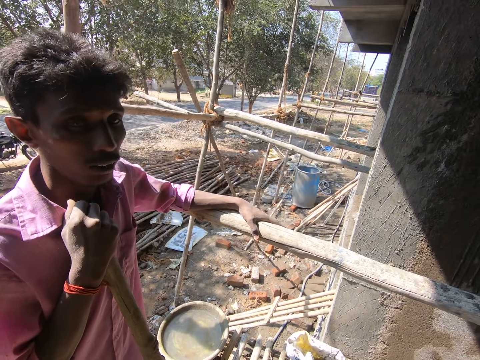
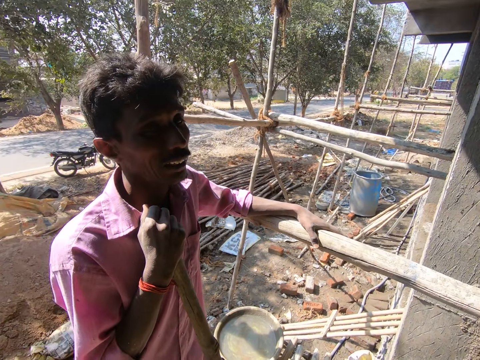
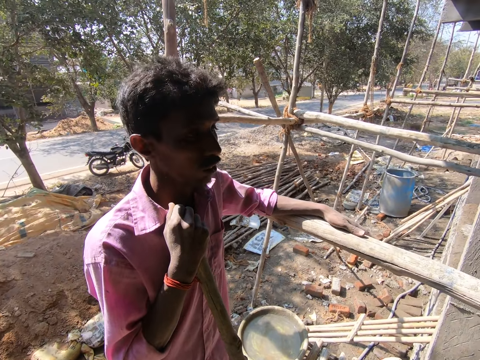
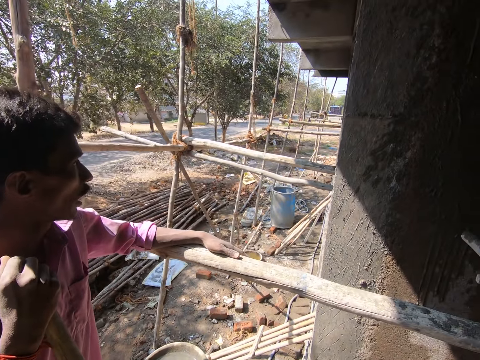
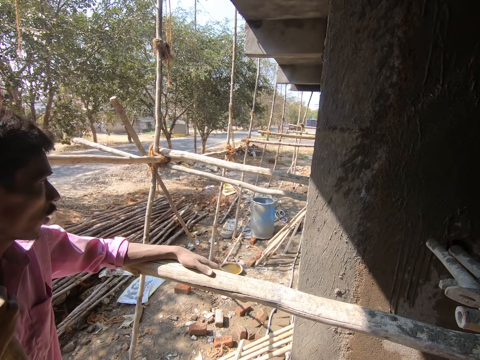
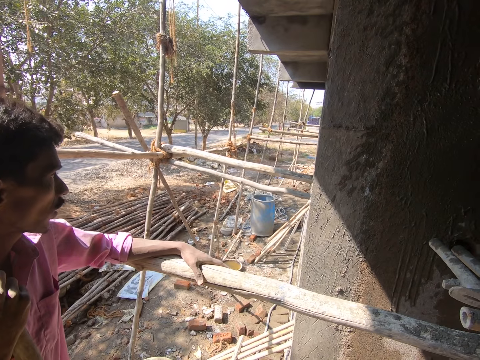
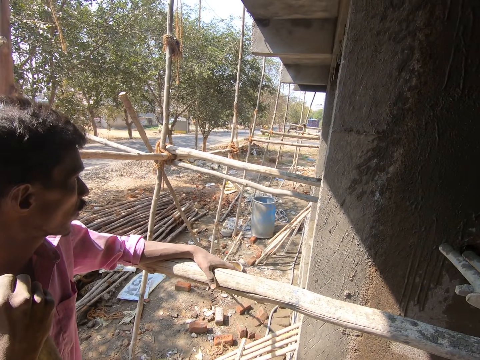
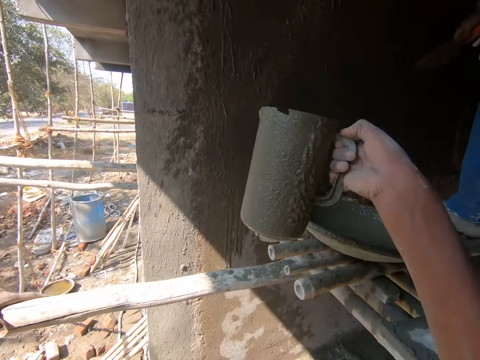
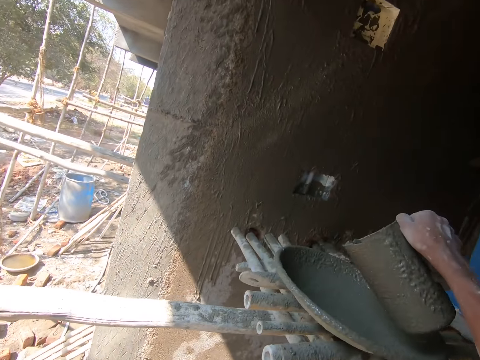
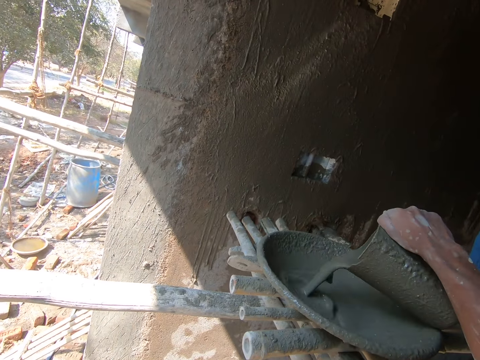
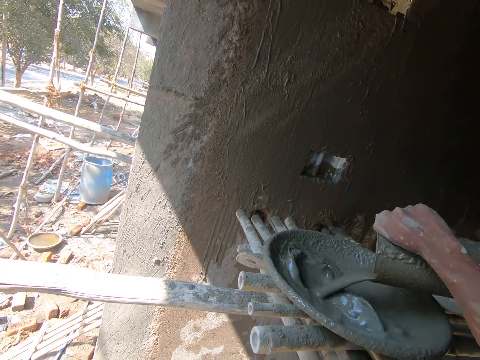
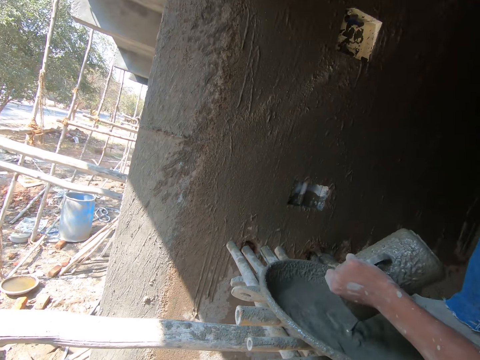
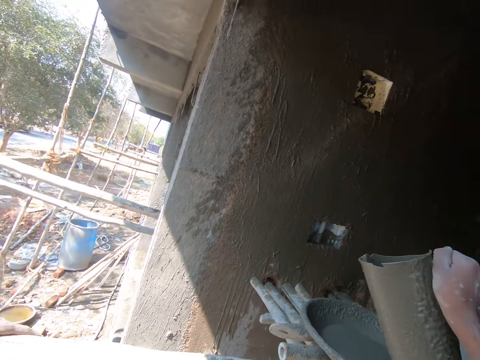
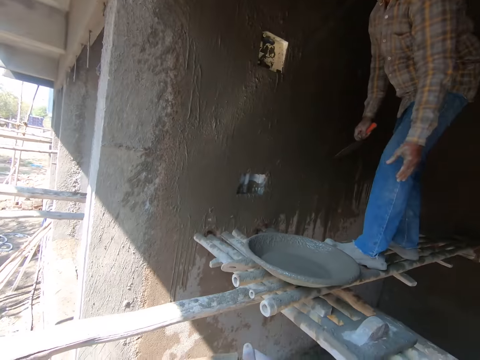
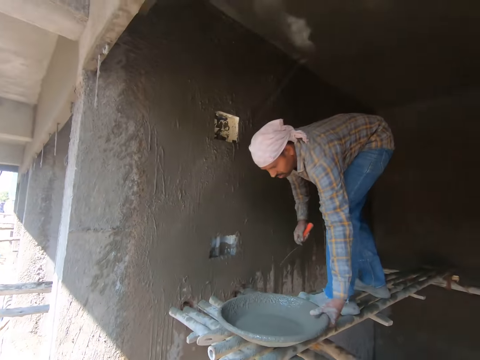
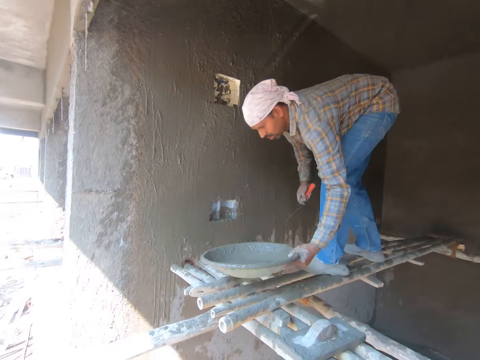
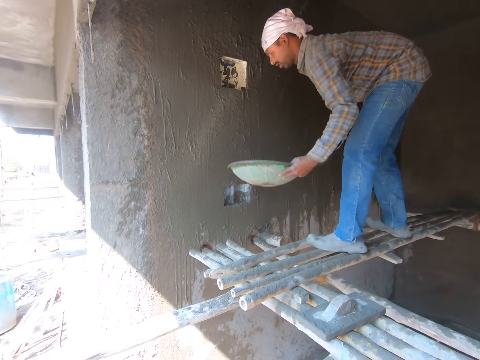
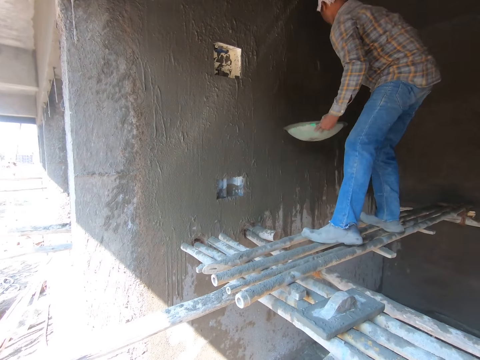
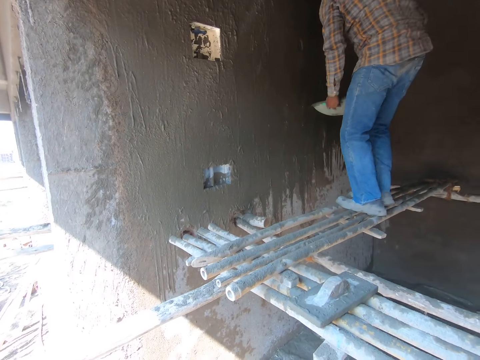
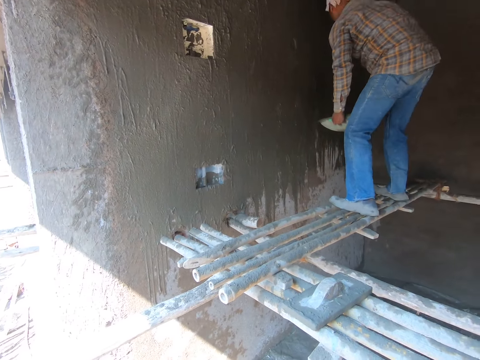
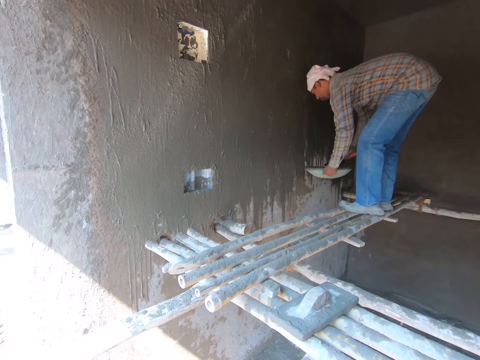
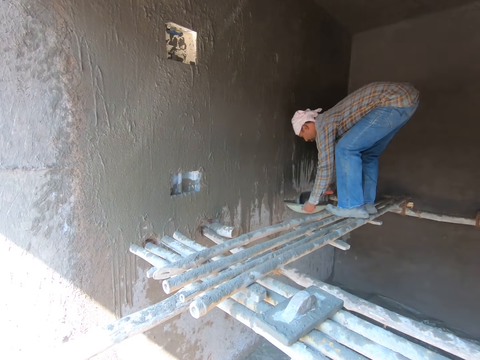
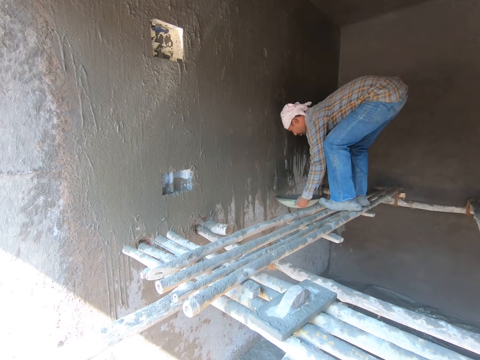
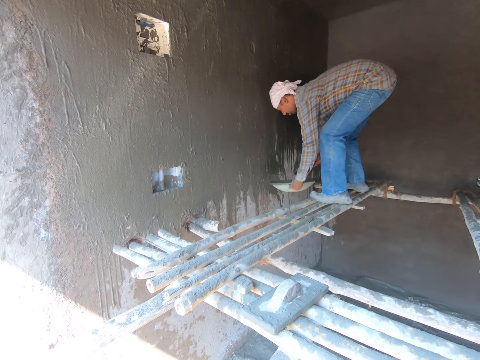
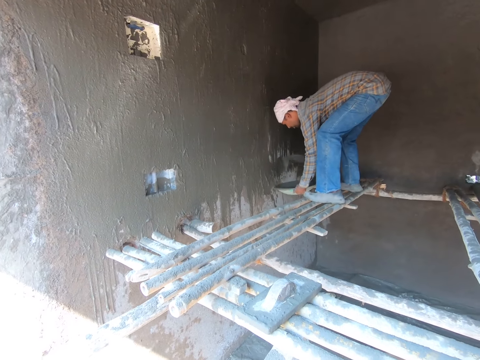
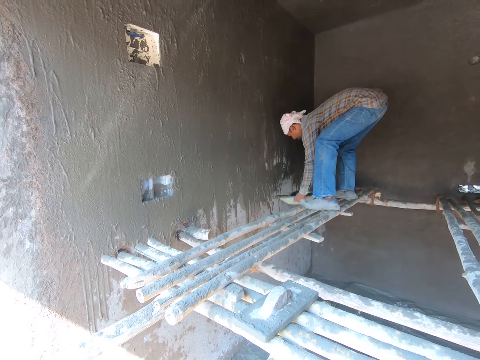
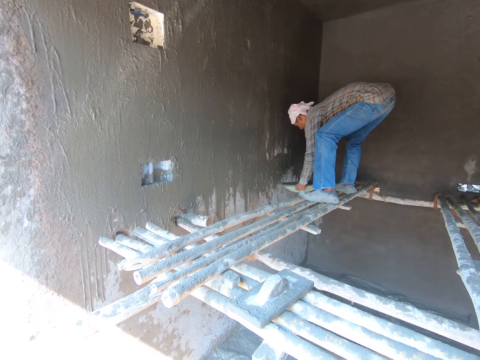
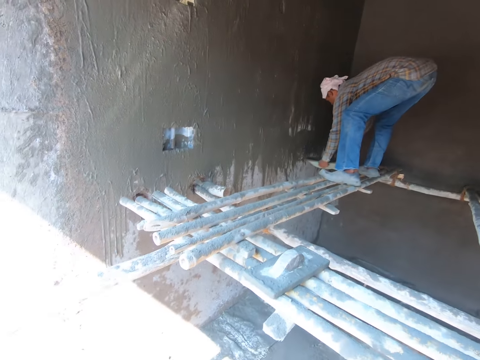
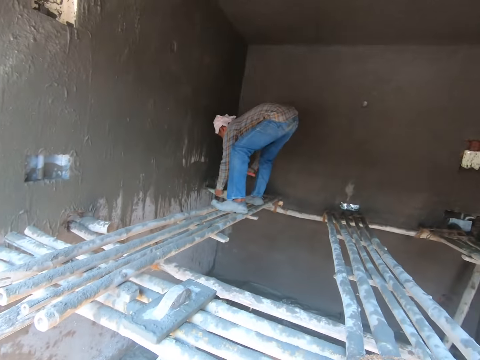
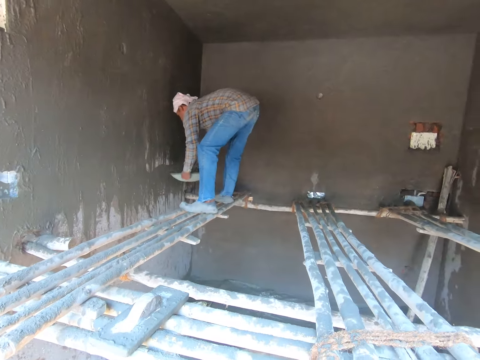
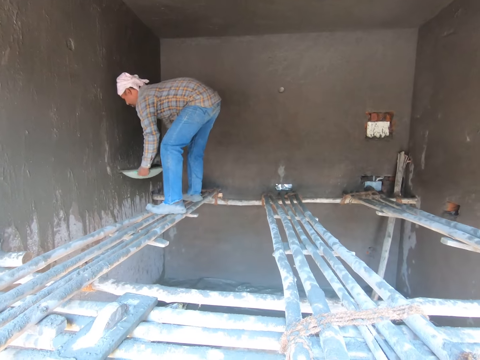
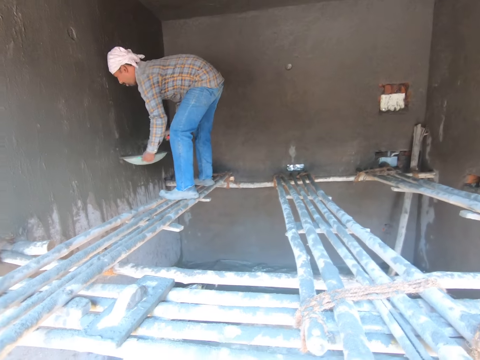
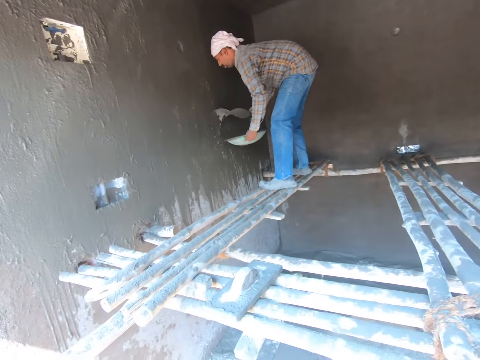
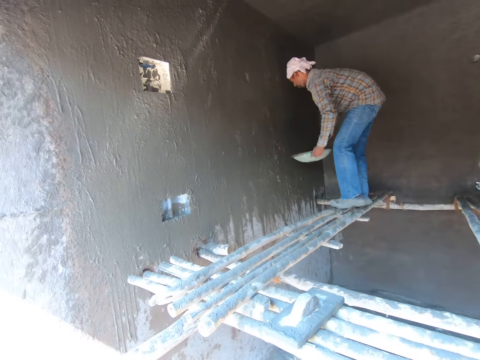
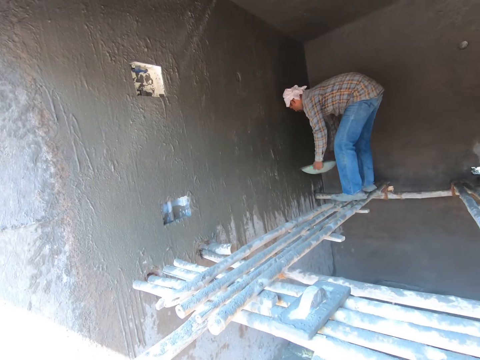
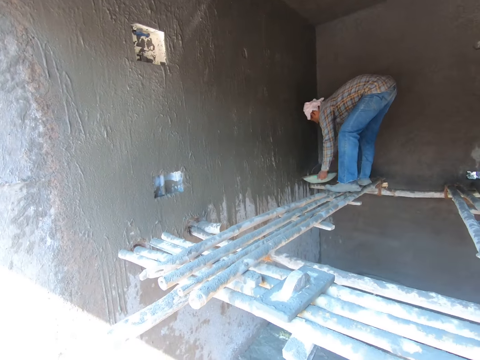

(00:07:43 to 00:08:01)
The camera wearer talks with the person next to them. They pour the mixture in the cement mixing bowl or tray. Another person picks up the cement mixing bowl, puts down the tray on the pillars and throws the mixture on the wall with the trowel. The camera wearer looks around the room.

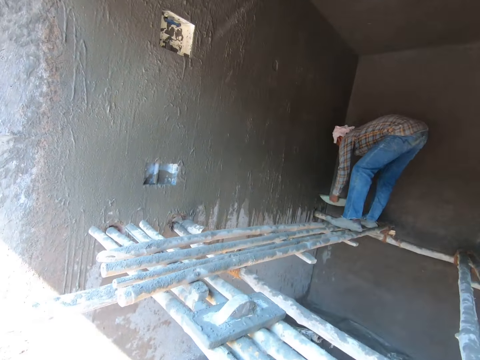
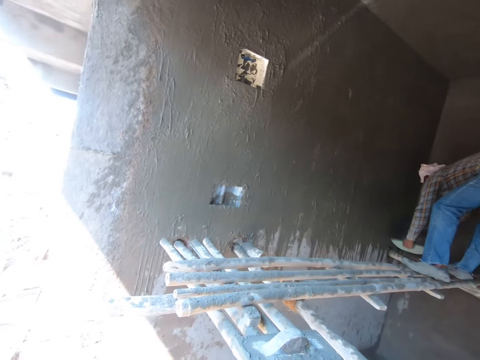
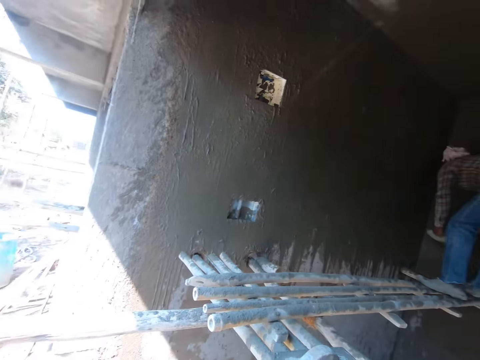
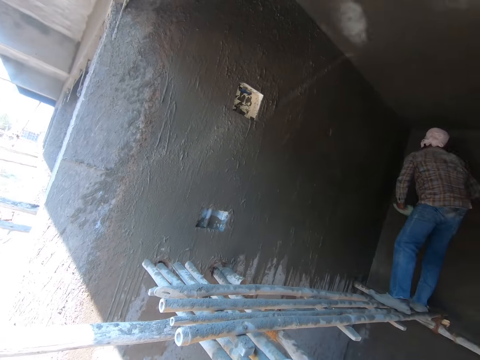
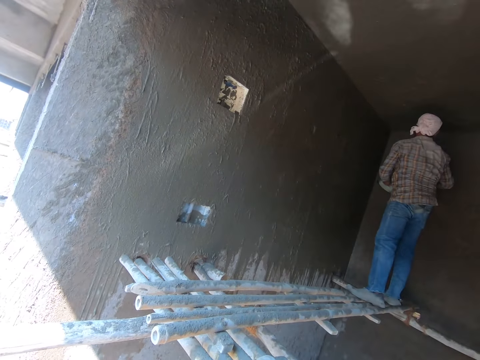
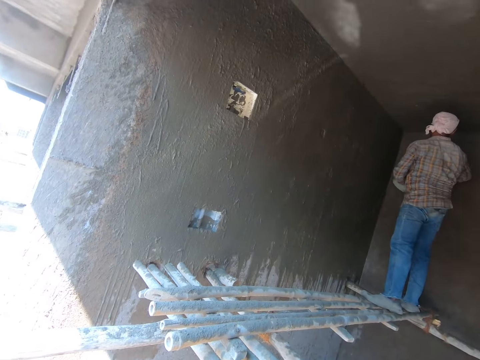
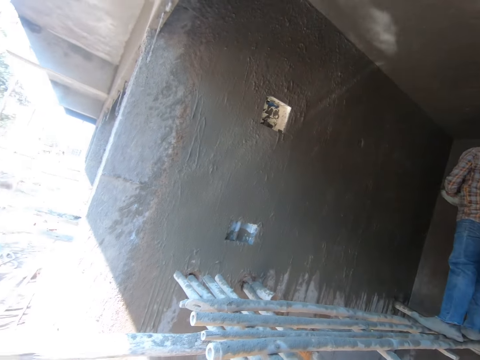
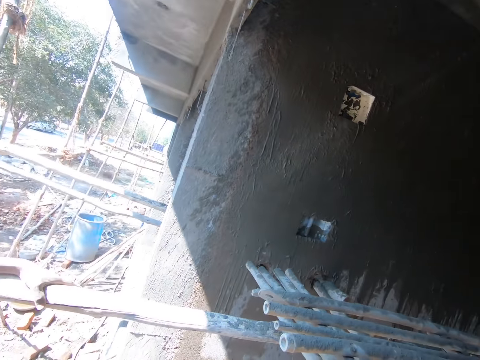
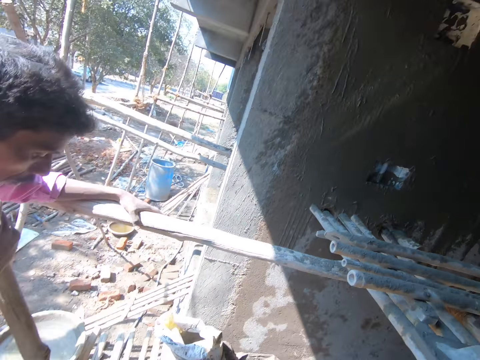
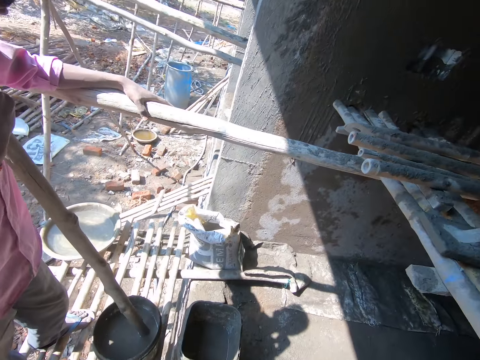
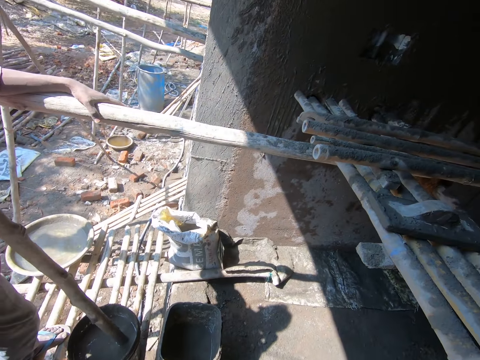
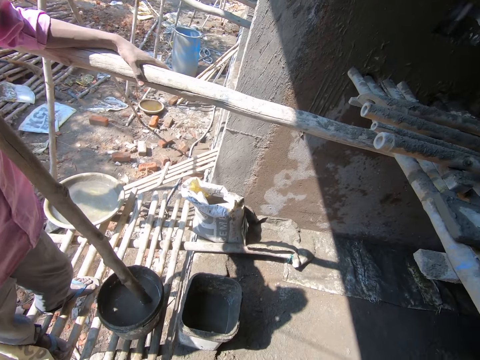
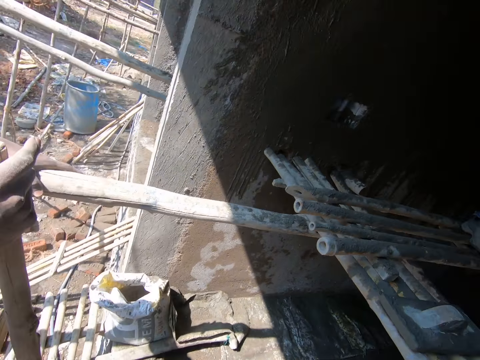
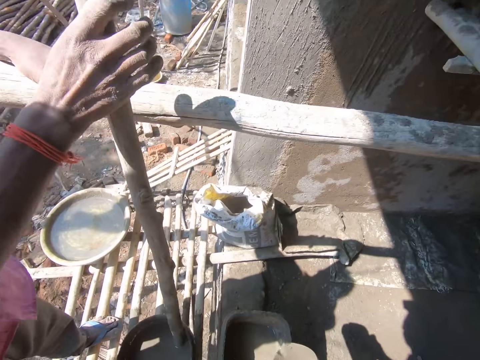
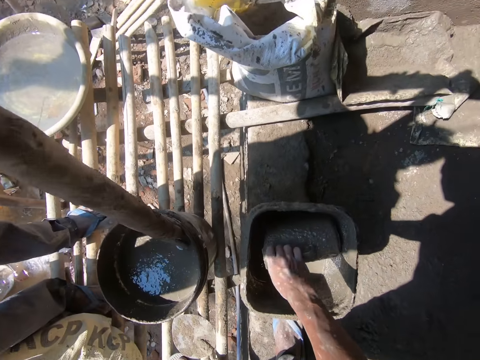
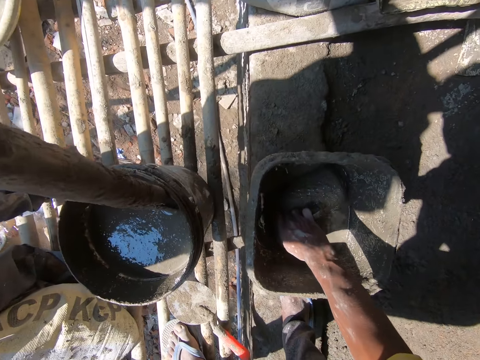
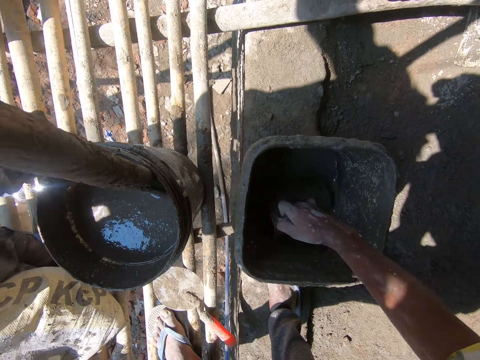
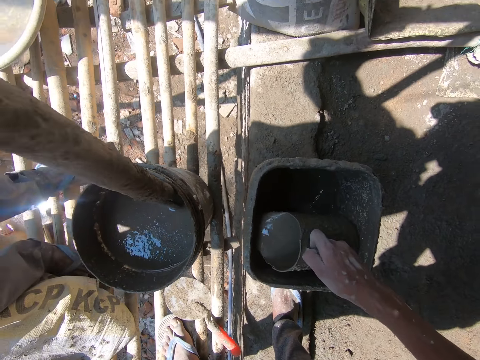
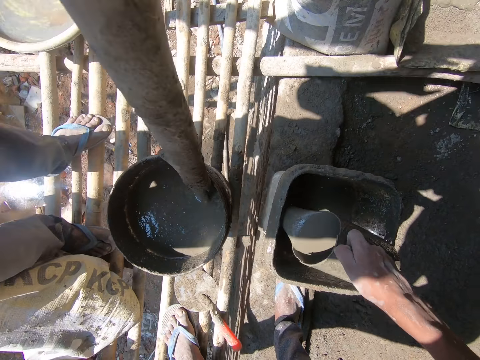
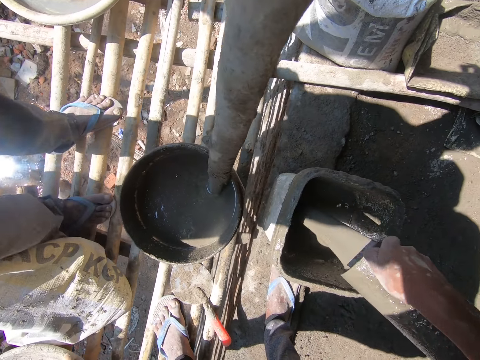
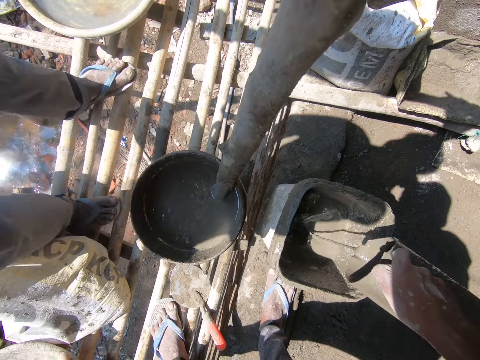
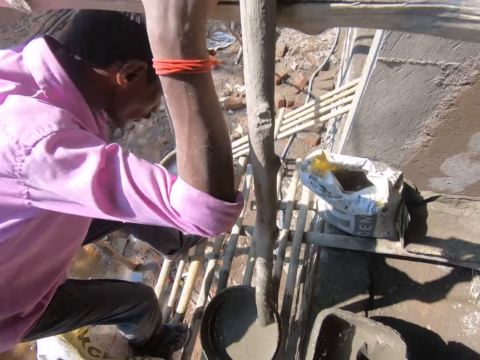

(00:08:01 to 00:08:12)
A person sprinkles the mortar on the wall. The camera wearer looks around. They fetch the mixture with the jug from the bucket. They pour the mixture in the bucket.
